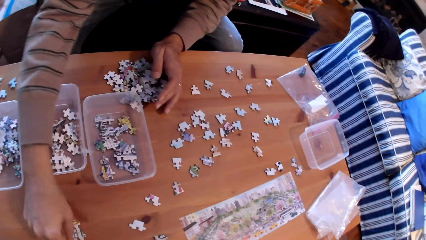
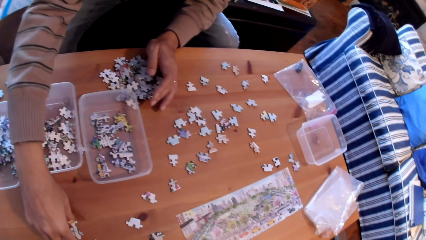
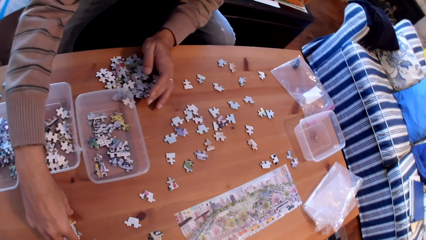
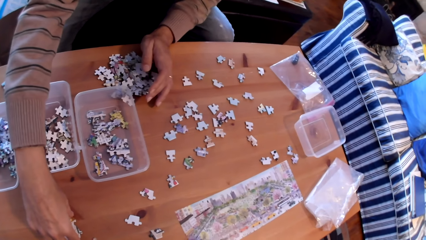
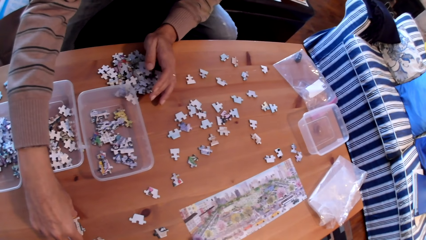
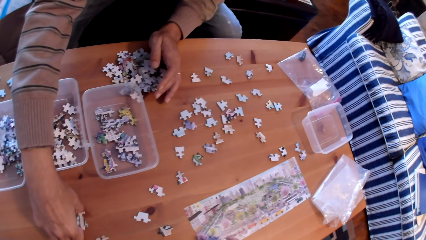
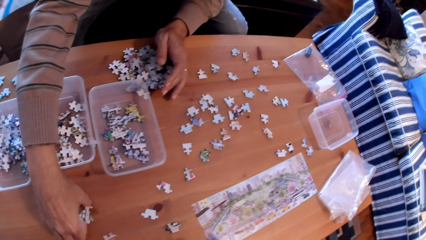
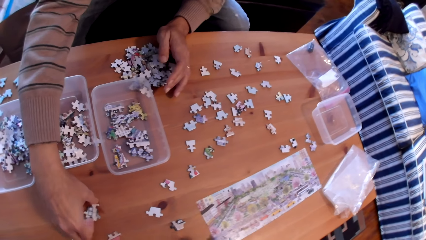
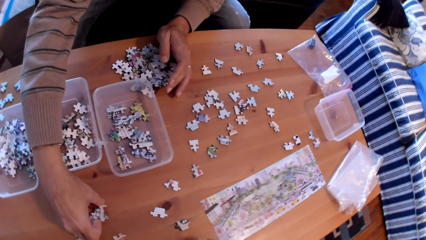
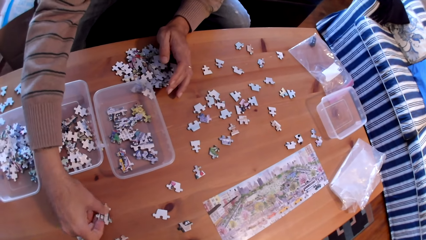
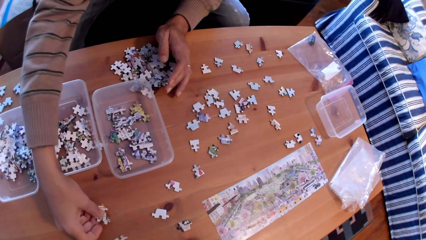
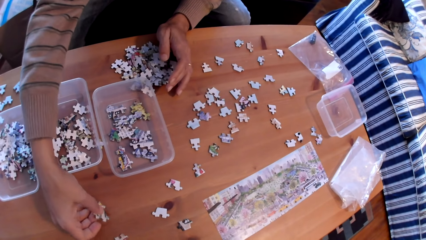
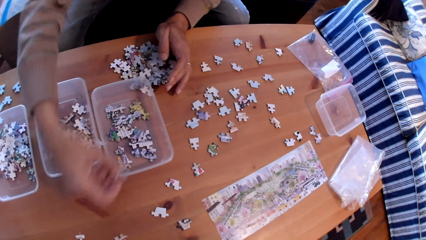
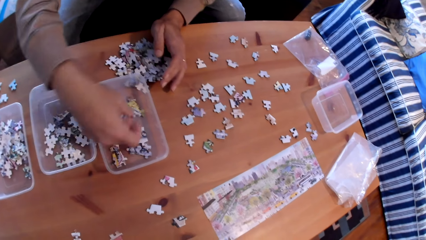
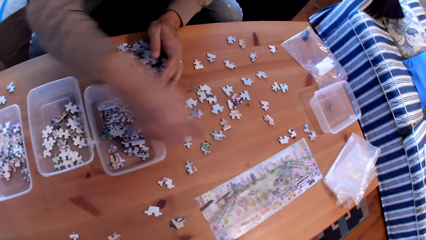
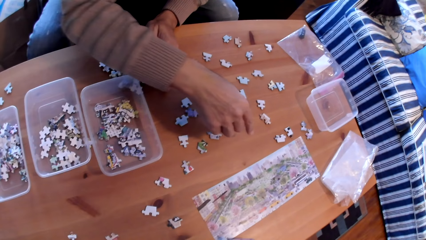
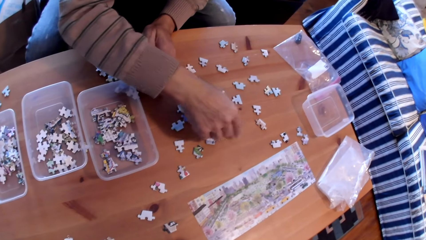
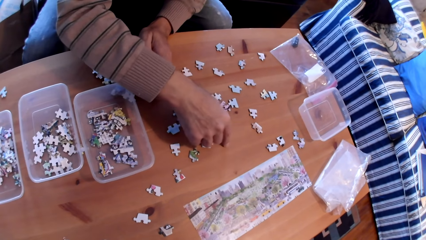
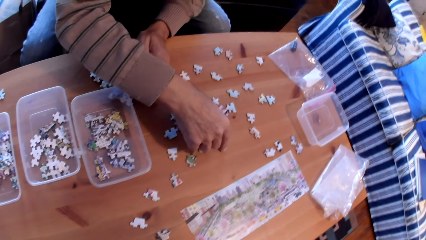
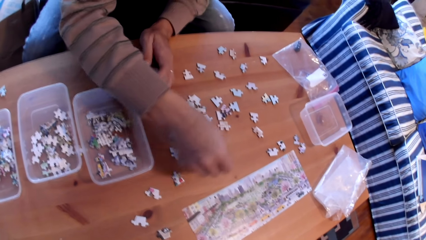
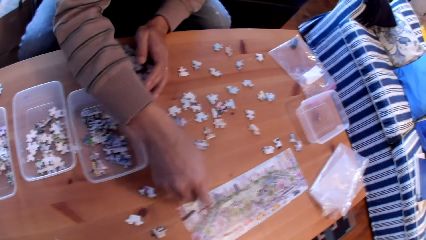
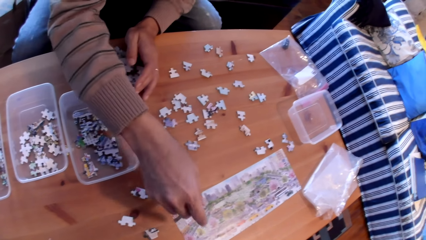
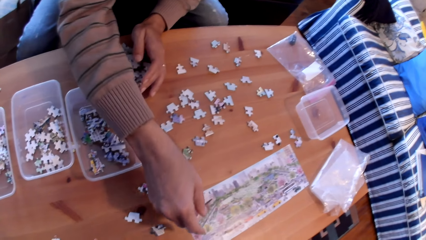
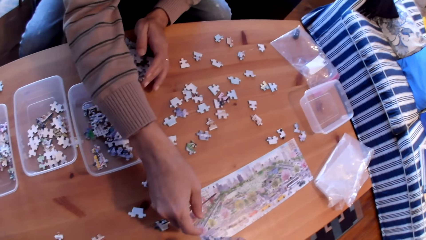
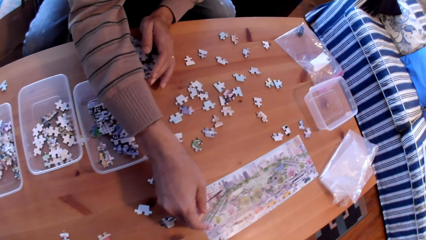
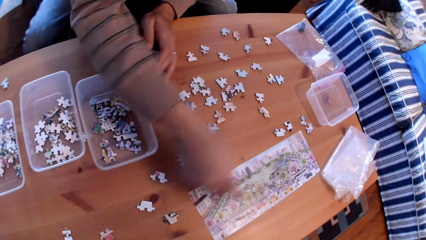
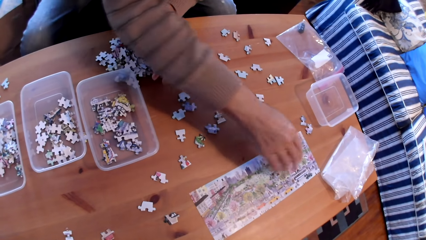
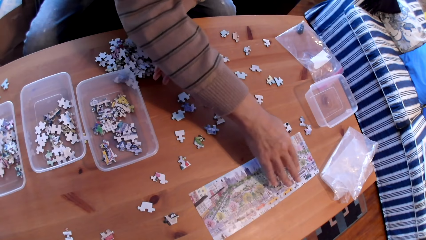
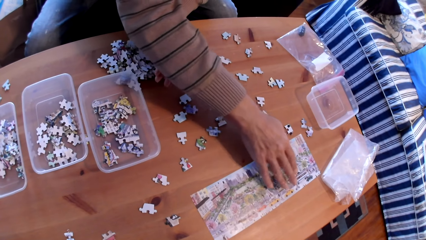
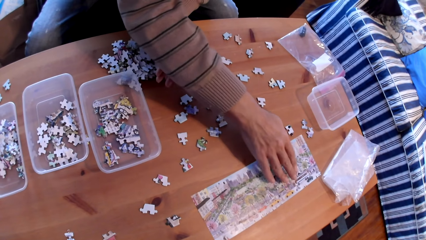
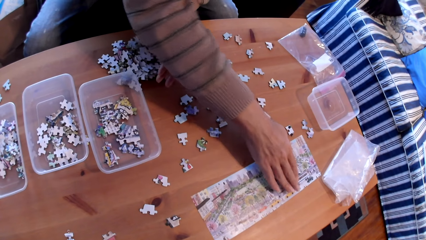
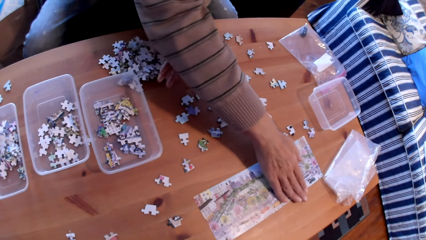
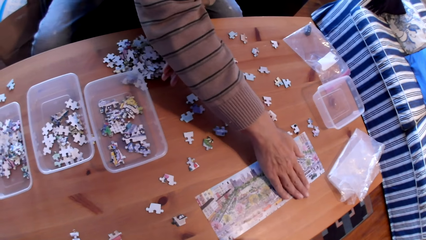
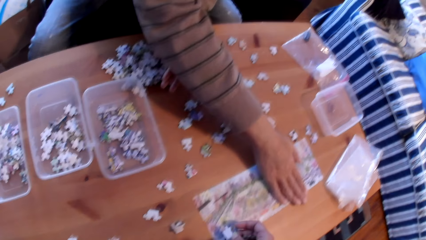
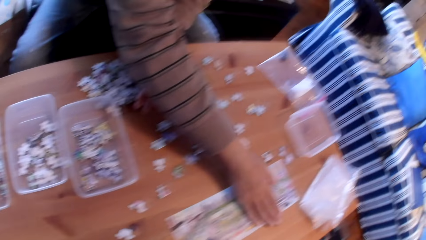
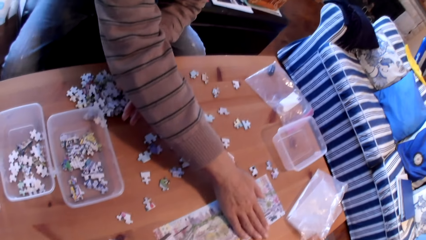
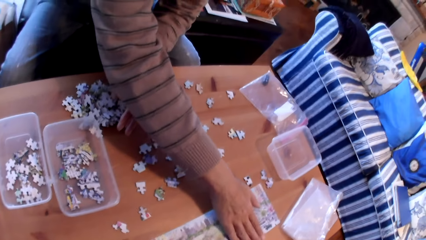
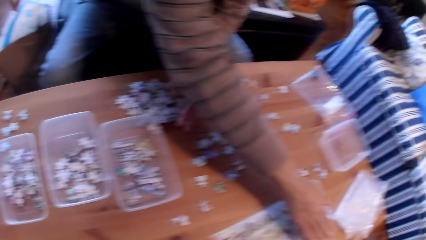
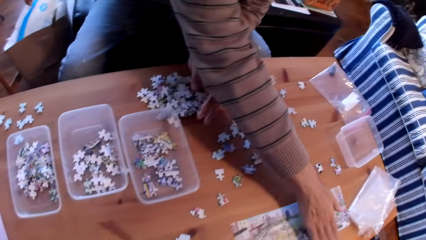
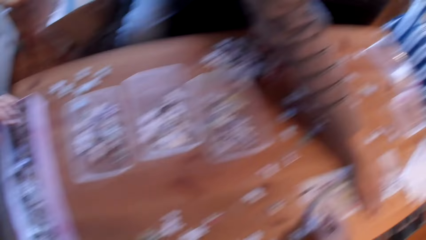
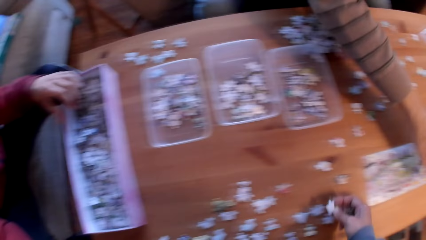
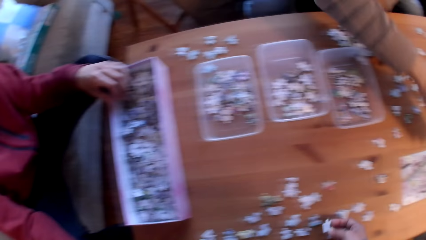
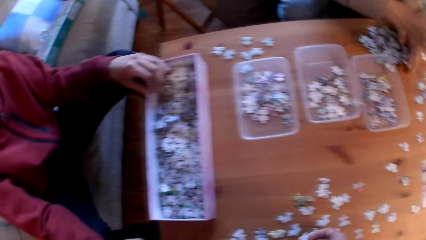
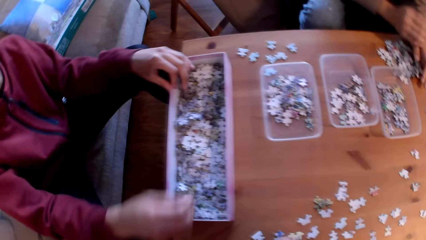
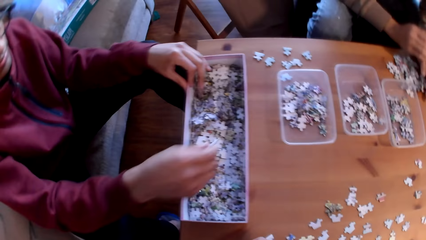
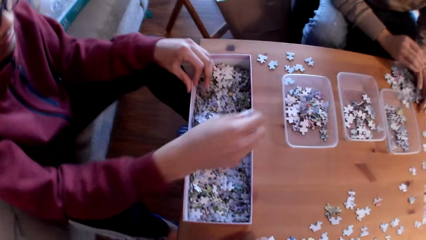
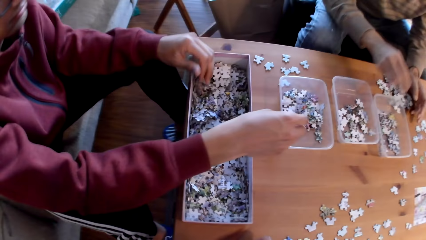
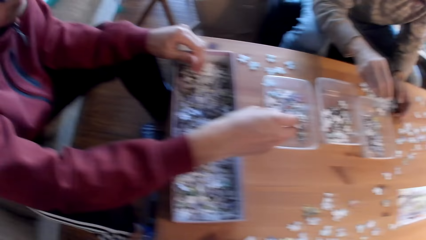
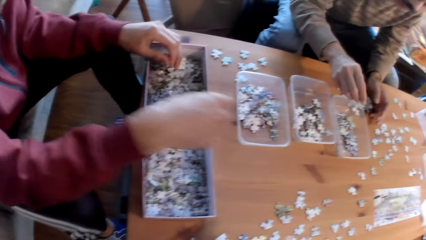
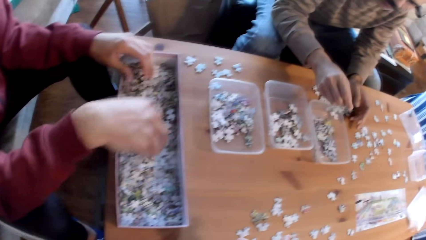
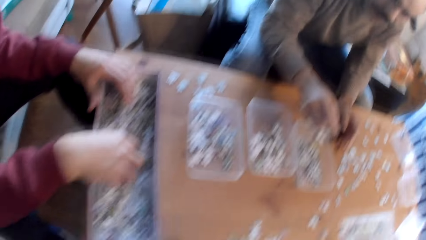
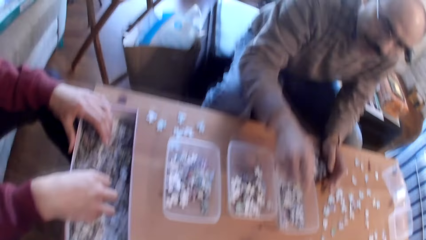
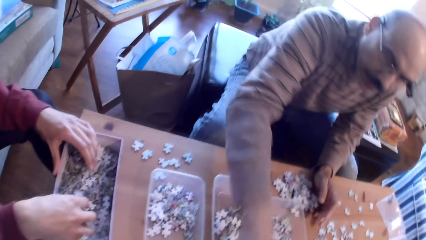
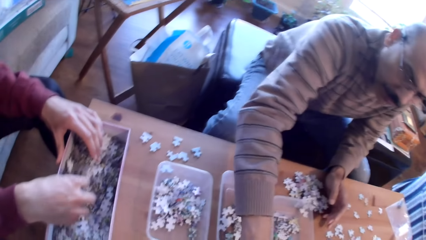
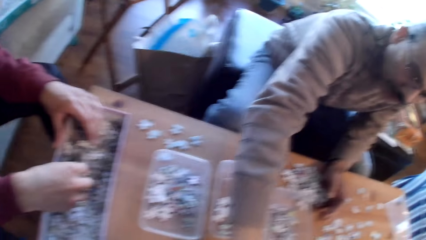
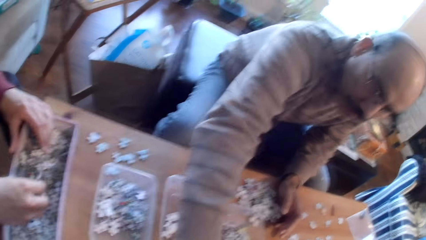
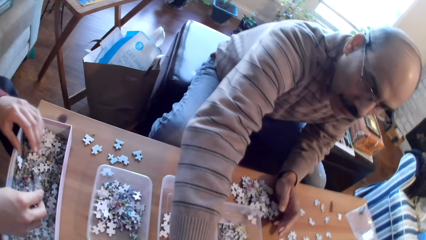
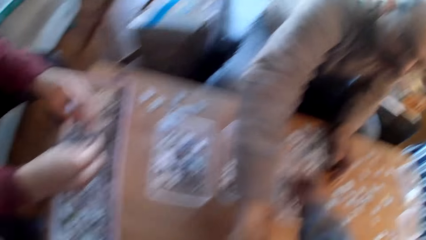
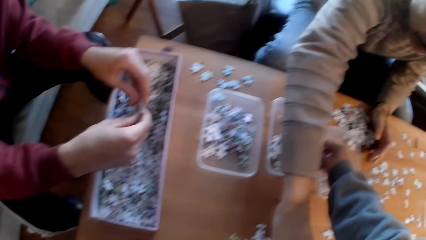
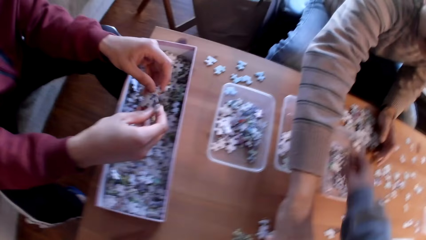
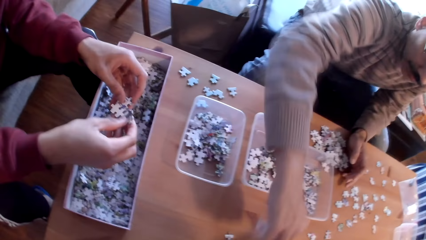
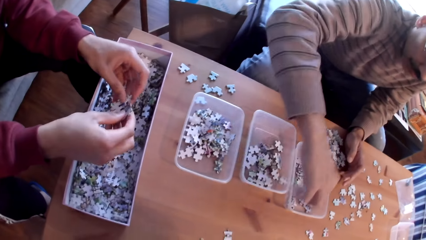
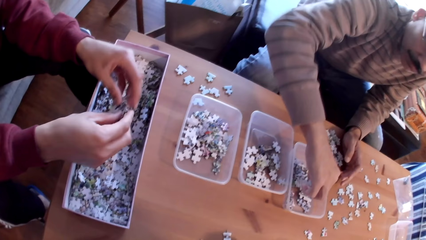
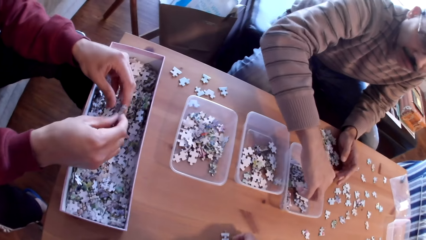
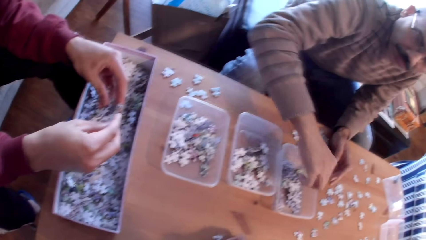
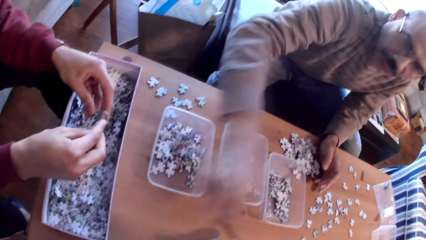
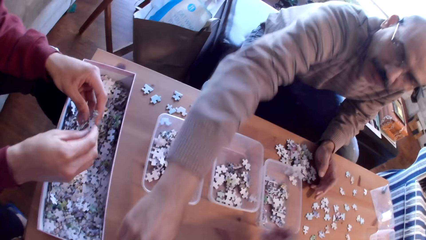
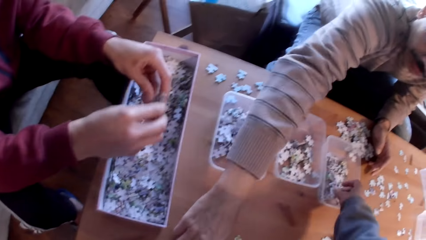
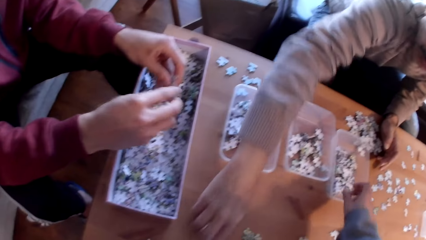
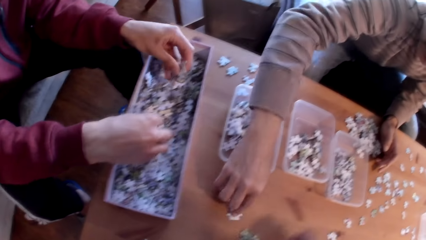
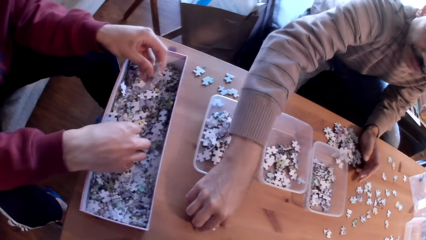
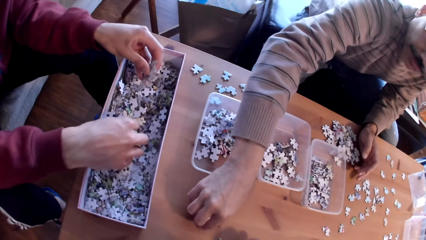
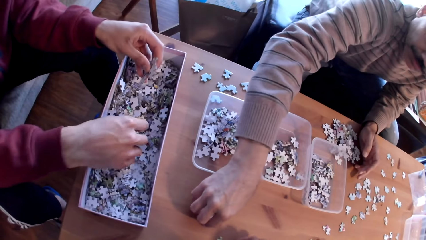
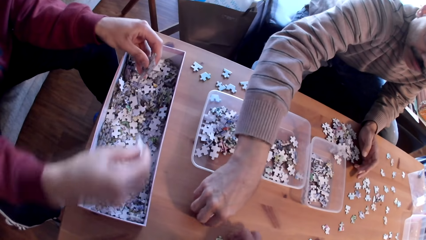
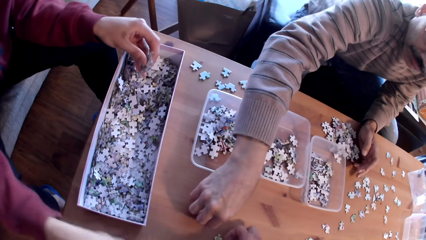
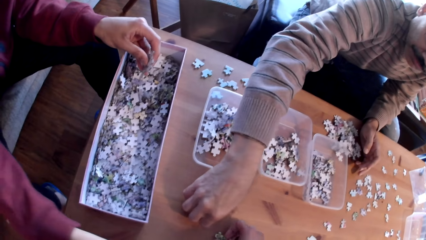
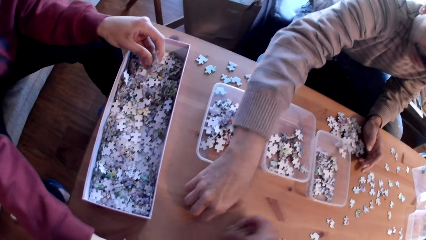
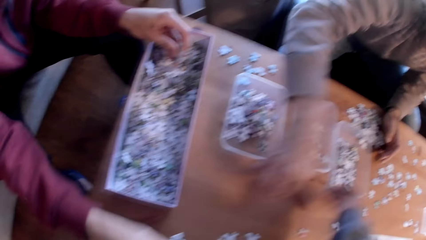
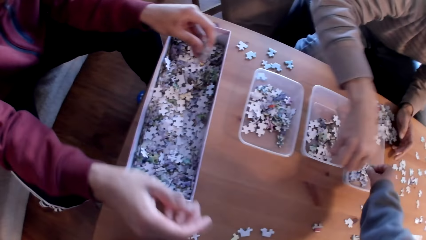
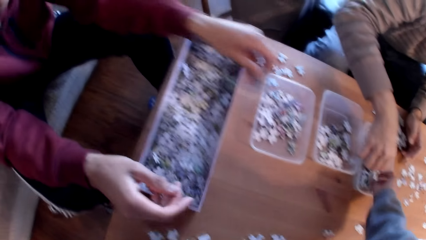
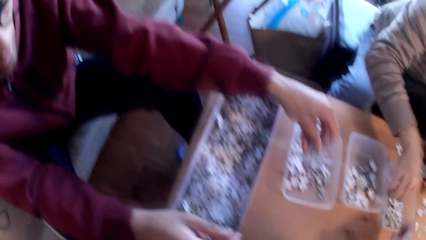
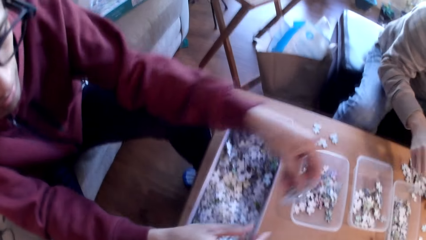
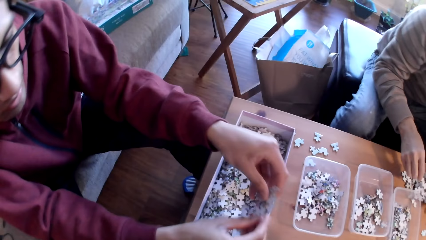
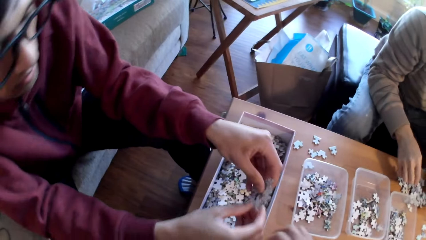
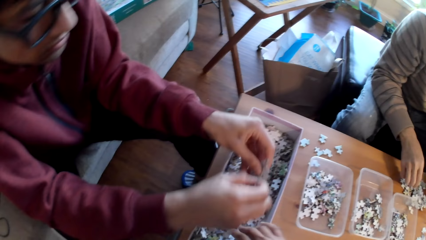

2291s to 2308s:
A man puts cards in the tin. The camera wearer converses with another man. A third man sorts cards. The second man sorts cards.
